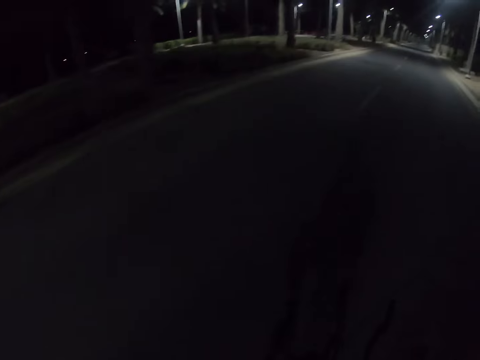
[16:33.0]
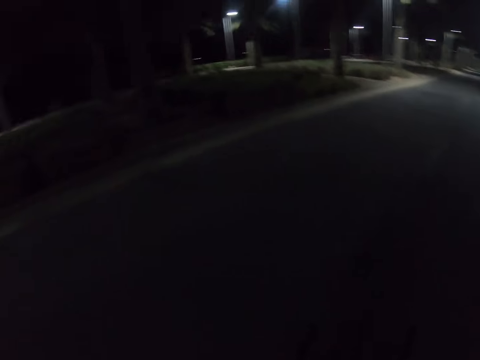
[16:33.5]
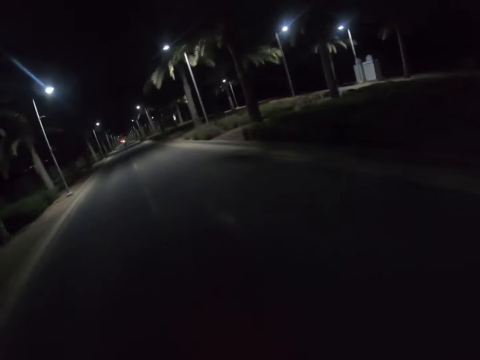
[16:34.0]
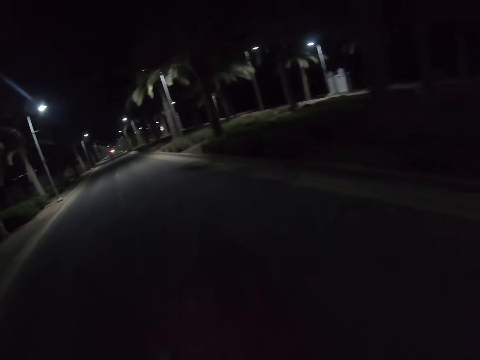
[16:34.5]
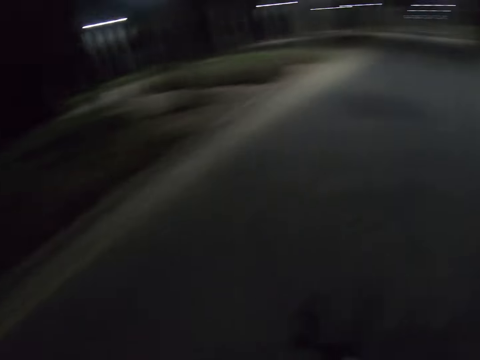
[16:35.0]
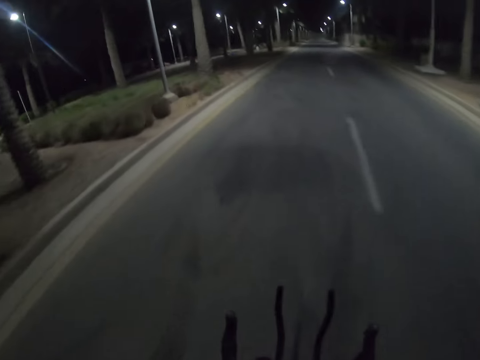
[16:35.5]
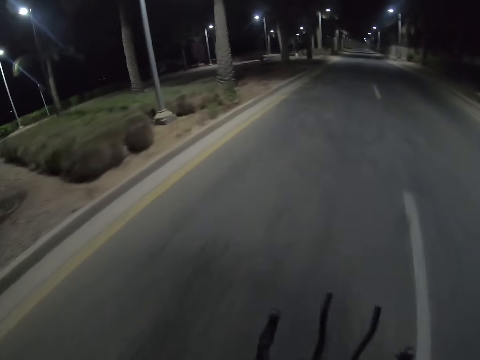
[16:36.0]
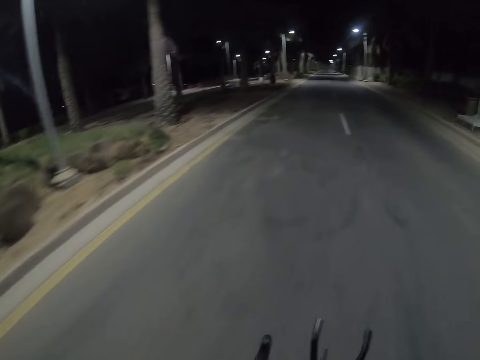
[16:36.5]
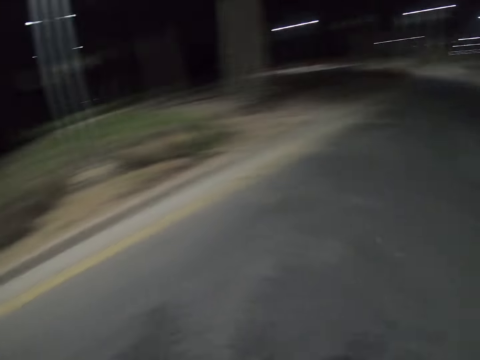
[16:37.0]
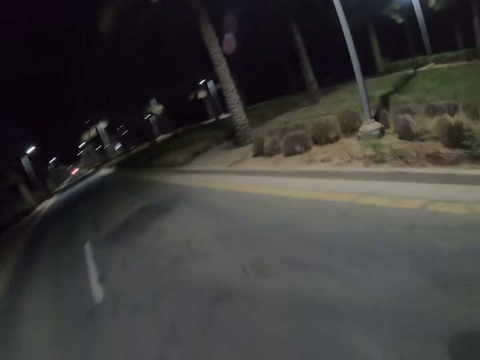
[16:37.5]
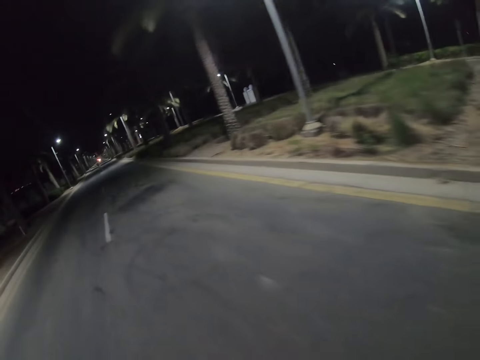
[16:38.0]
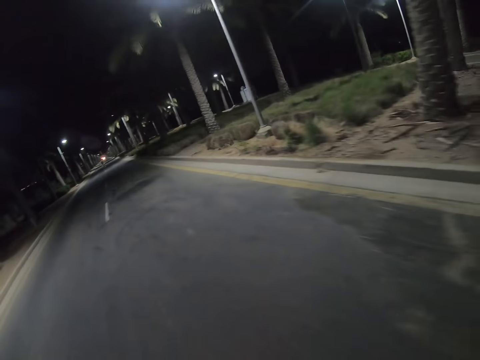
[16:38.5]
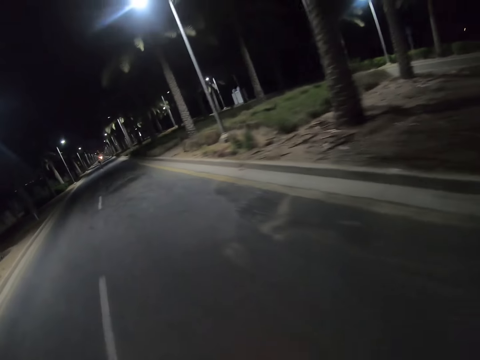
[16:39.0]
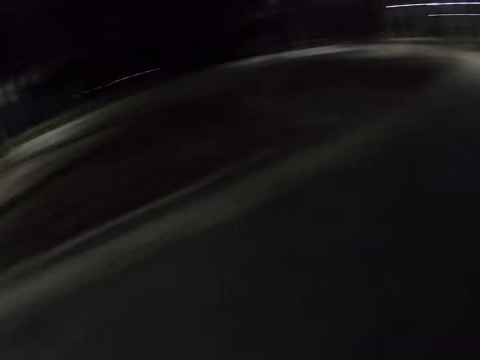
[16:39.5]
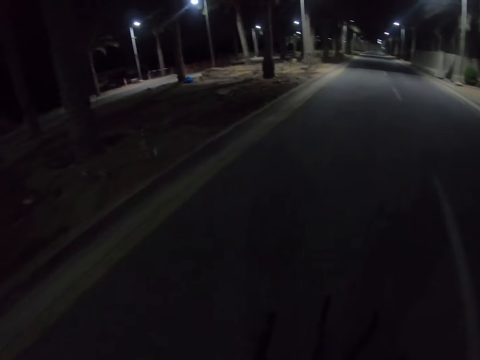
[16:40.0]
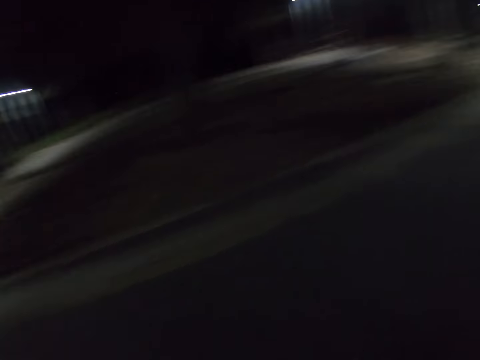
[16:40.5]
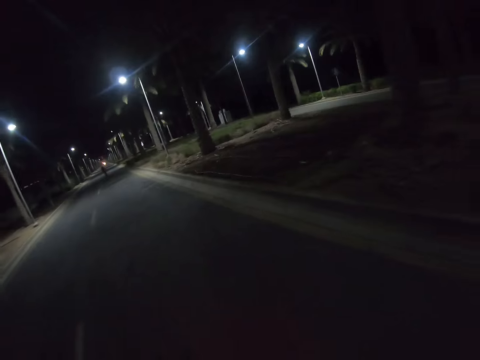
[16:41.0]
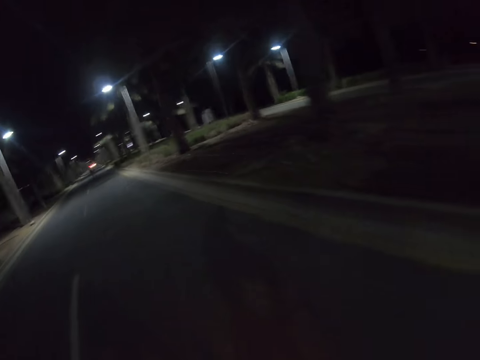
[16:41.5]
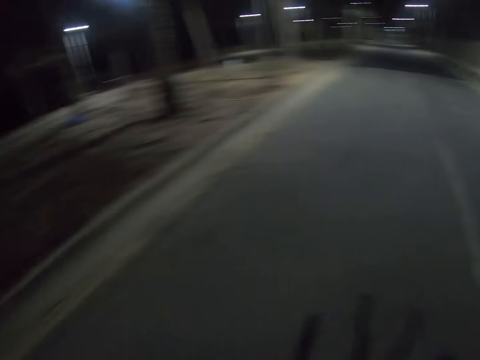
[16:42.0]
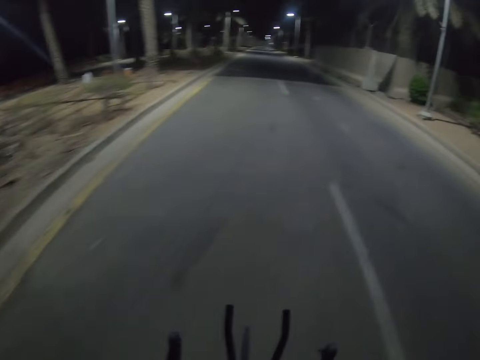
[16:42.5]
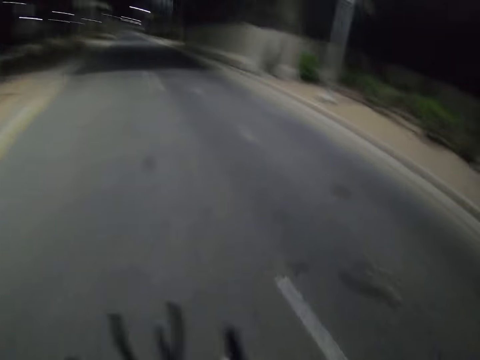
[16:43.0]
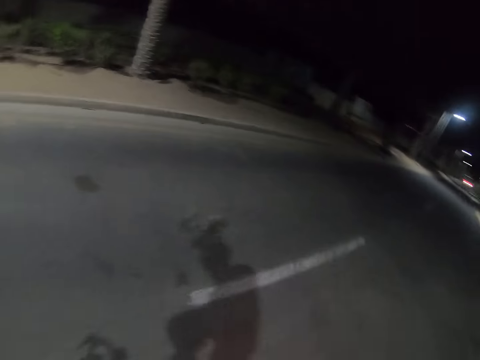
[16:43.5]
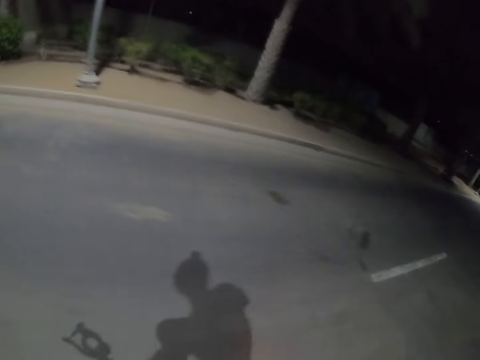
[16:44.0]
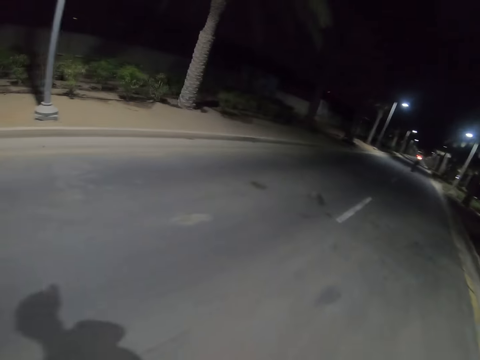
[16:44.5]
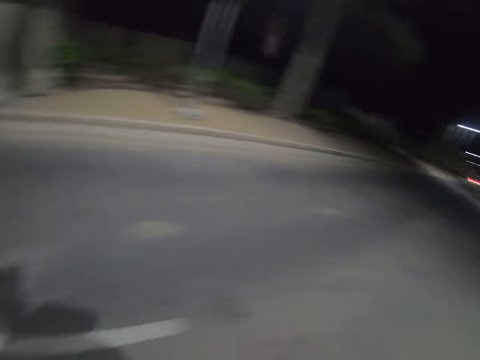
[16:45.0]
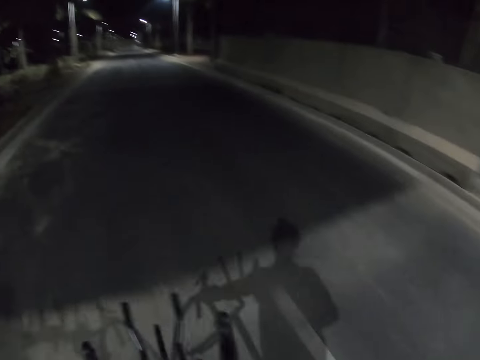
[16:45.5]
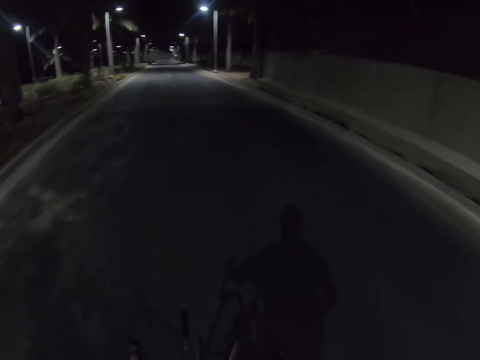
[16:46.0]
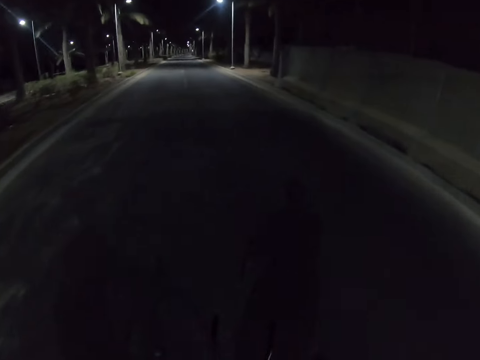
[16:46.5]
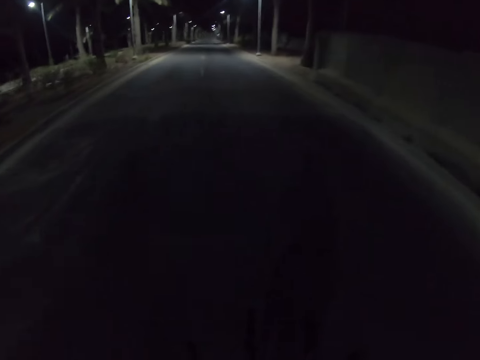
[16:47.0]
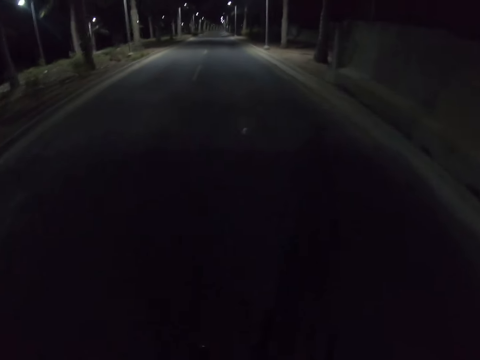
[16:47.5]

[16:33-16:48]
The camera wearer rides a bicycle on the road. They look around. They ride a bicycle on the road. They look around. They ride a bicycle on the road. They look around. They ride a bicycle on the road. They look around. They ride a bicycle on the road.

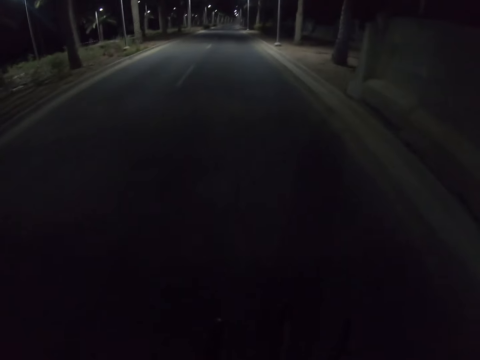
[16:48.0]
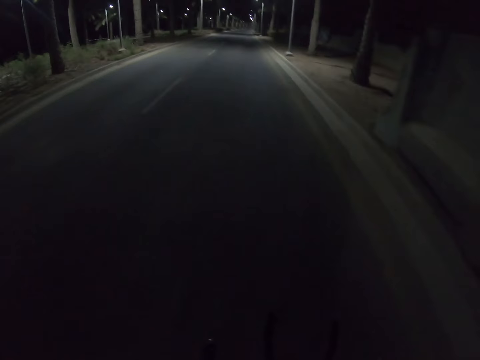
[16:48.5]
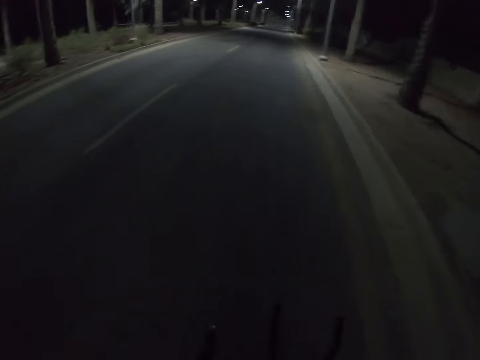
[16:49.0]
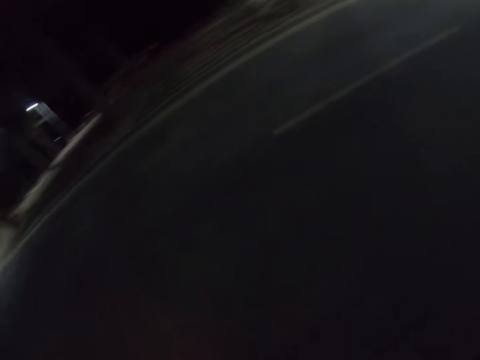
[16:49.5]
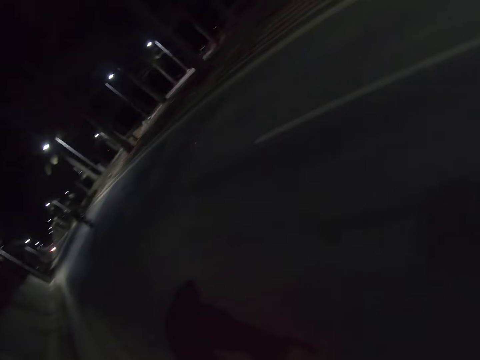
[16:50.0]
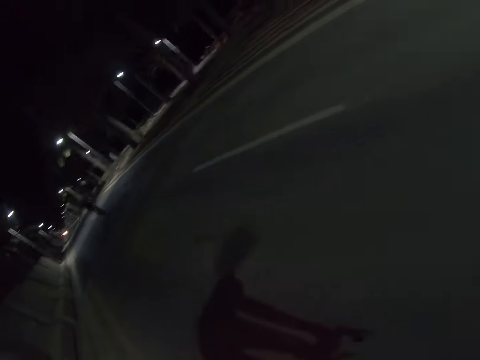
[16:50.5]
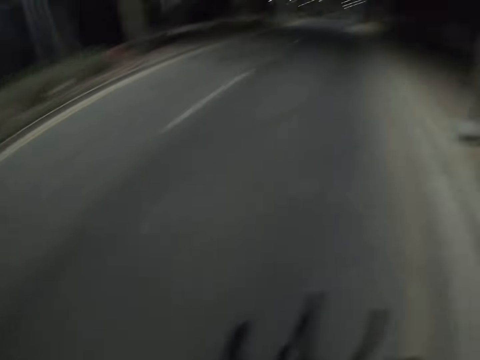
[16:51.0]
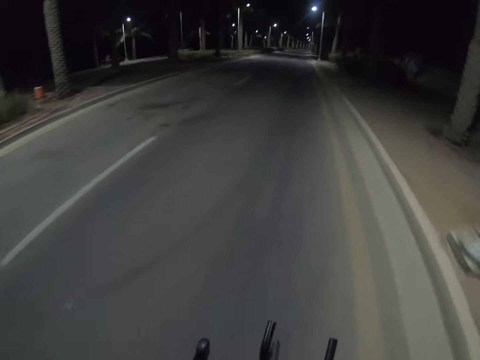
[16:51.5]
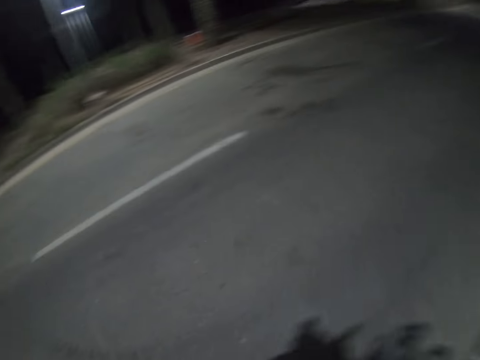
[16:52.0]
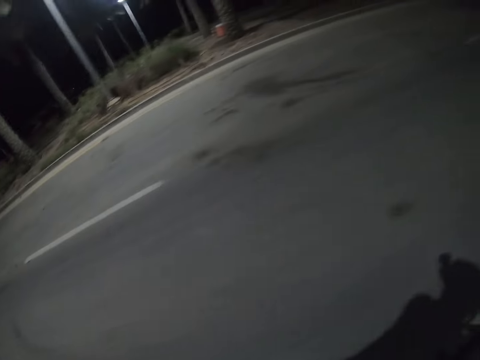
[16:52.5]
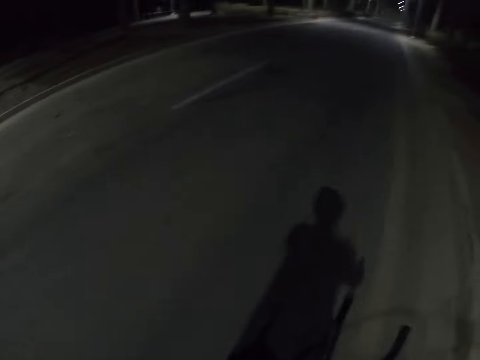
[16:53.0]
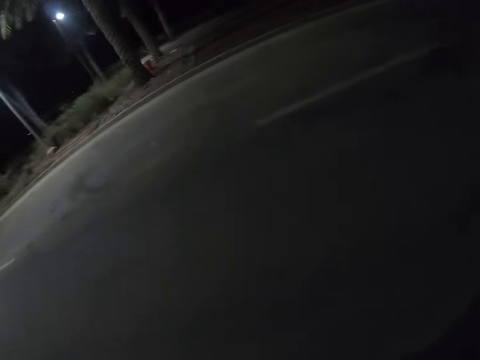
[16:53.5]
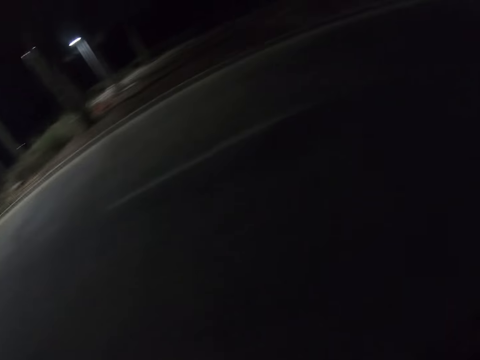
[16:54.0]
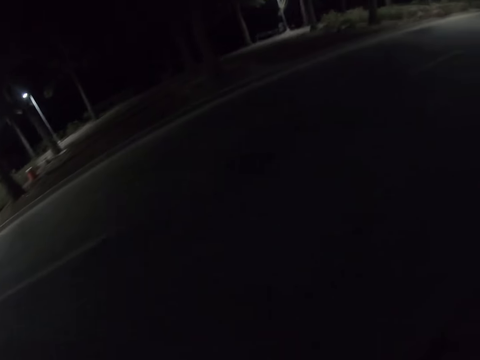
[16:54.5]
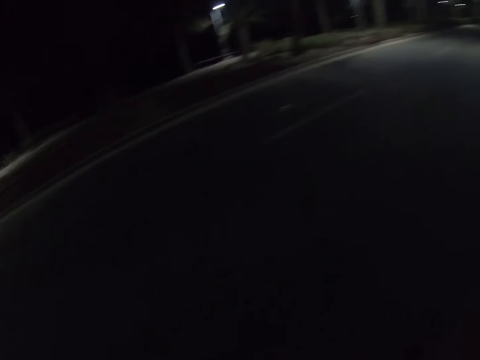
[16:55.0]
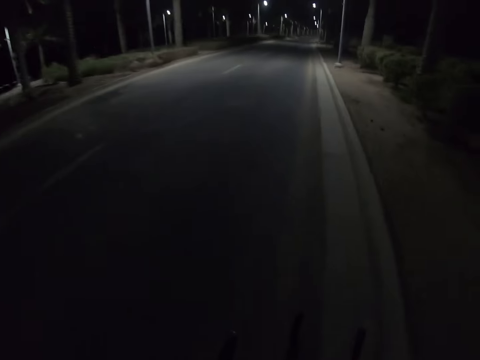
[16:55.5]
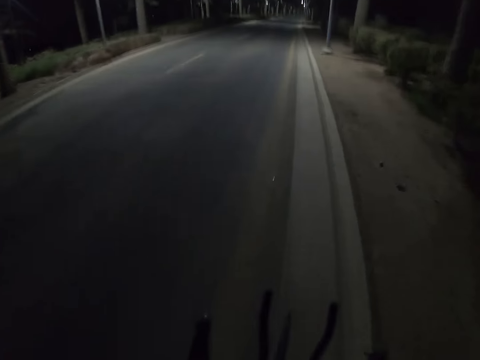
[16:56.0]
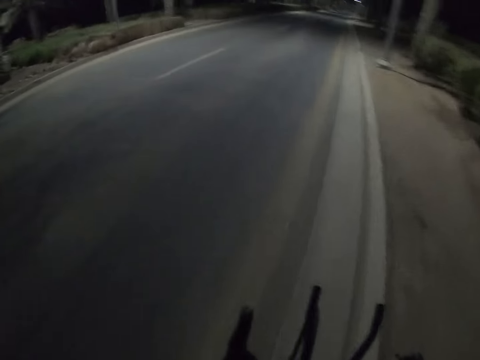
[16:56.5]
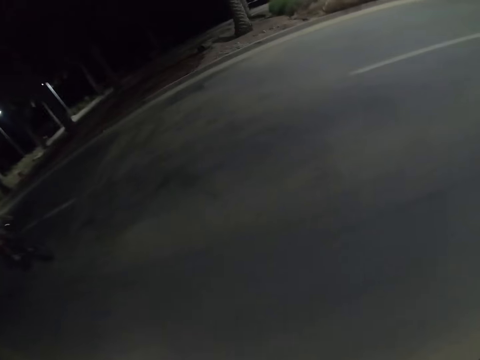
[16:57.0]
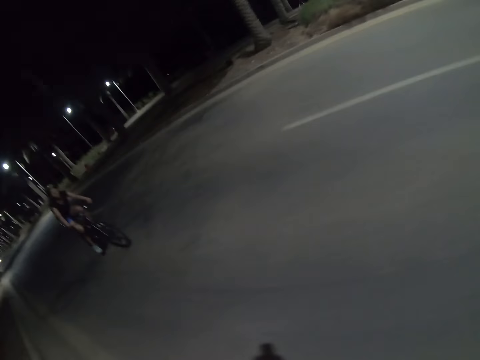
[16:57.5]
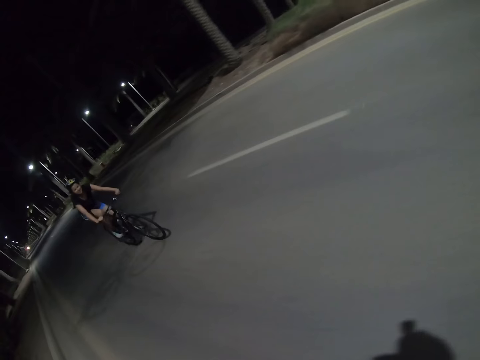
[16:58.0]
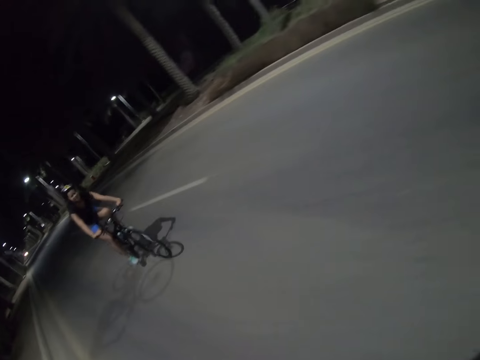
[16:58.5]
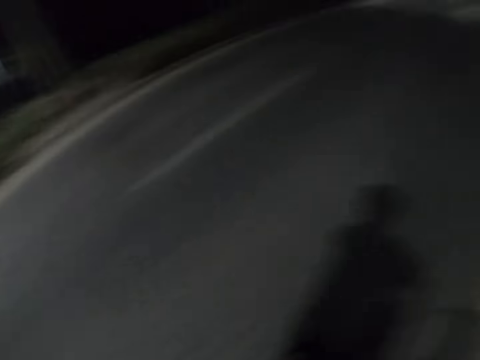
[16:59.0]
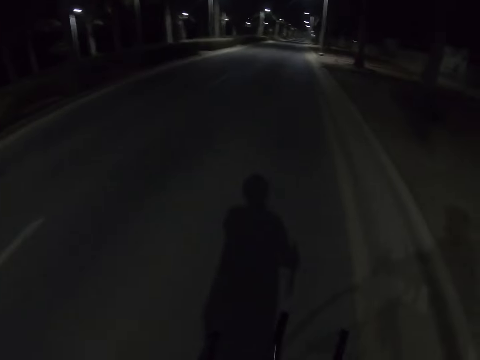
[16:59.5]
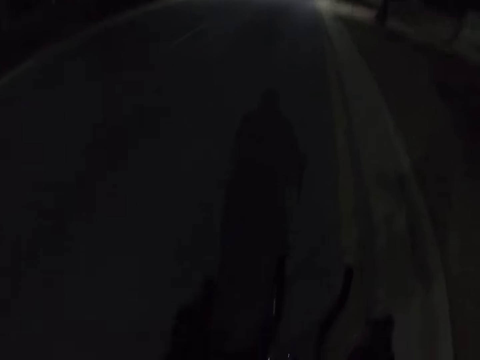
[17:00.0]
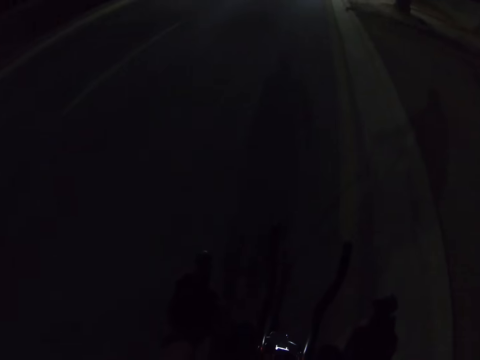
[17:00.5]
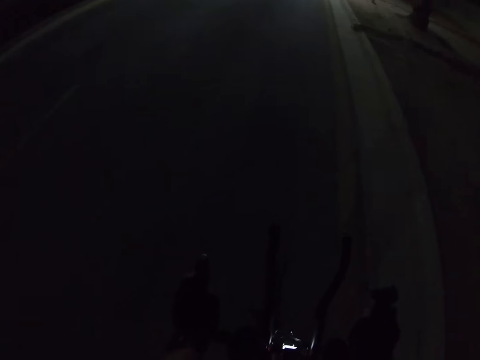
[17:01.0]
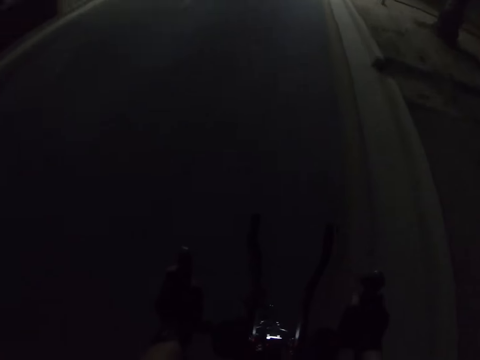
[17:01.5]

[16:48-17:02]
The camera wearer looks around. They ride a bicycle on the road. They look around. They ride a bicycle on the road. They look around. A cyclist cycles behind the camera wearer. The camera wearer turns around. They ride a bicycle on the road.
